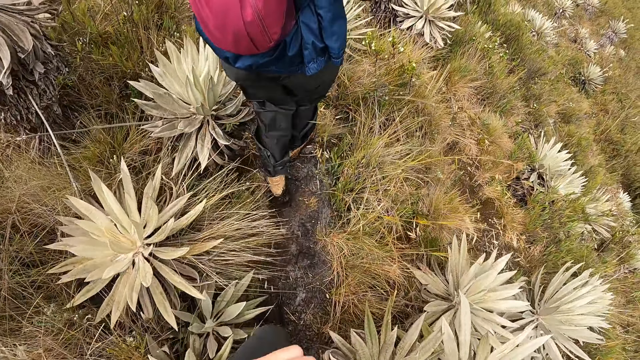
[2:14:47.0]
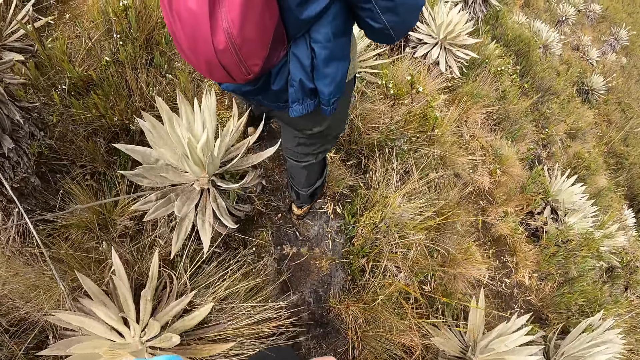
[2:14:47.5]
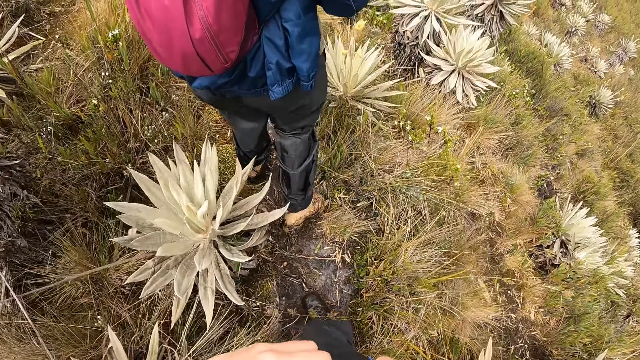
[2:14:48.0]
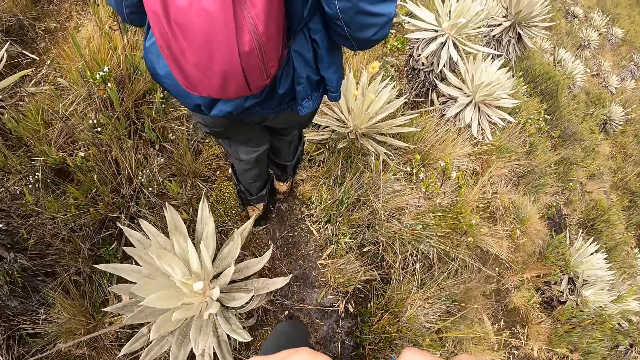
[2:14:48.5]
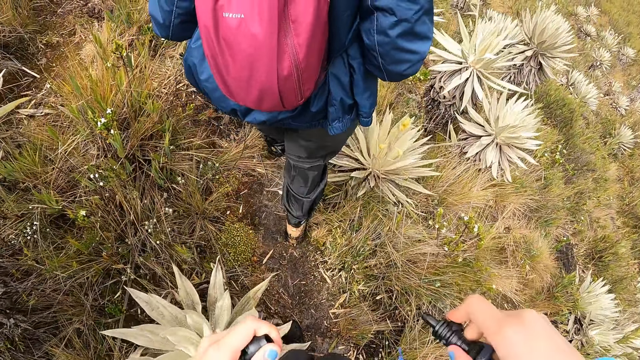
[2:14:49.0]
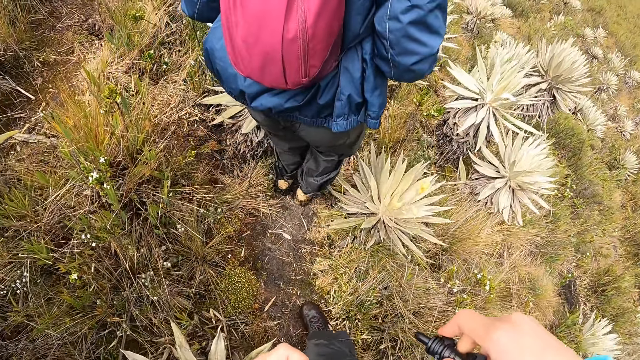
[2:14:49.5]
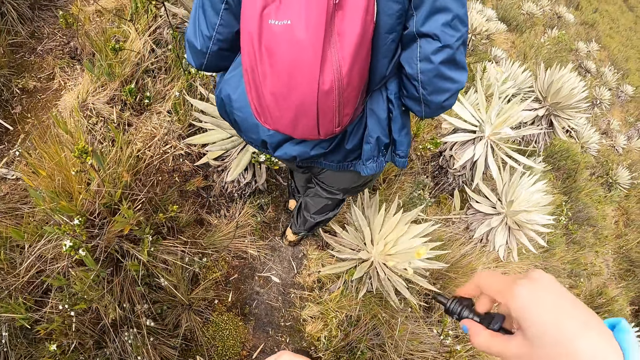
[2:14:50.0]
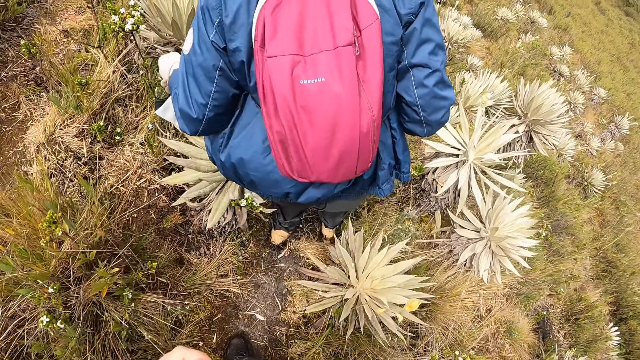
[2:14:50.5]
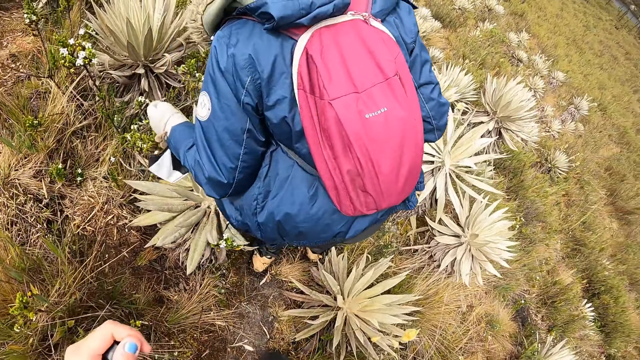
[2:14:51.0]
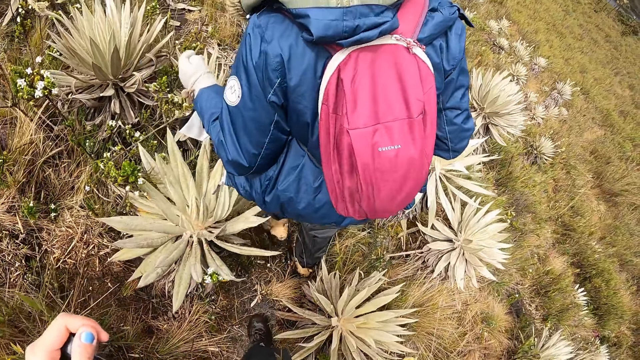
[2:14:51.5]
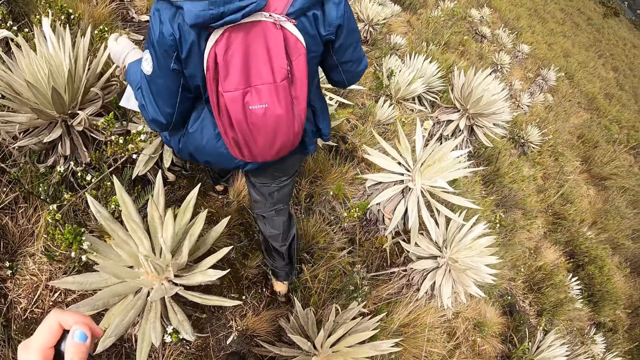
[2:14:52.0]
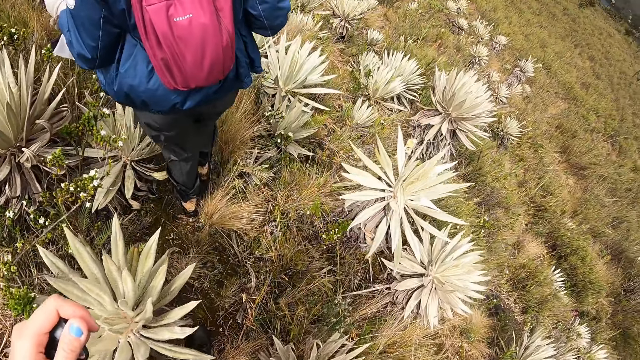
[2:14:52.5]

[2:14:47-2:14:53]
The camera wearer shakes the tube with her right hand.

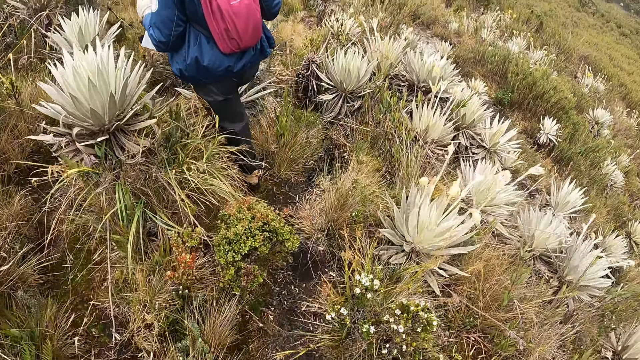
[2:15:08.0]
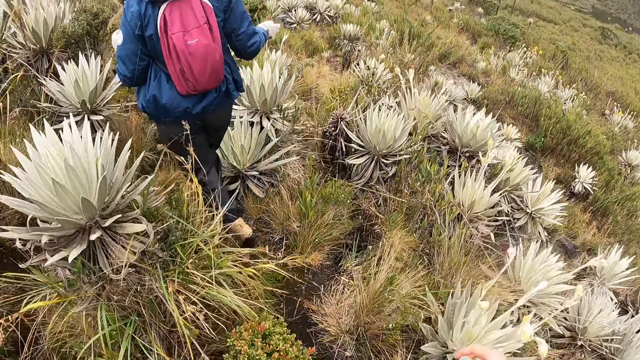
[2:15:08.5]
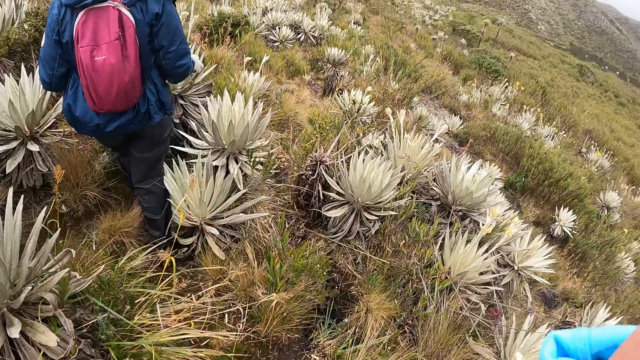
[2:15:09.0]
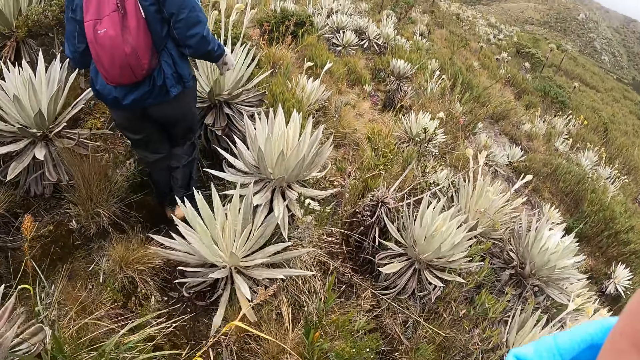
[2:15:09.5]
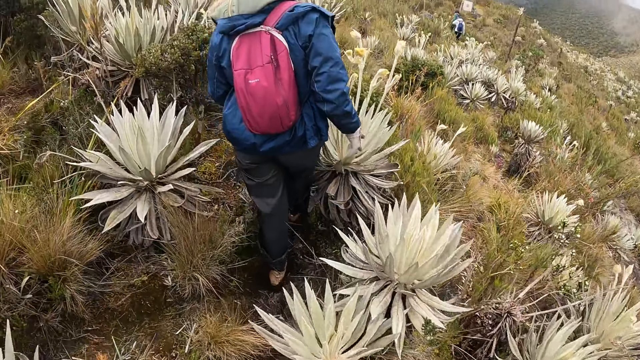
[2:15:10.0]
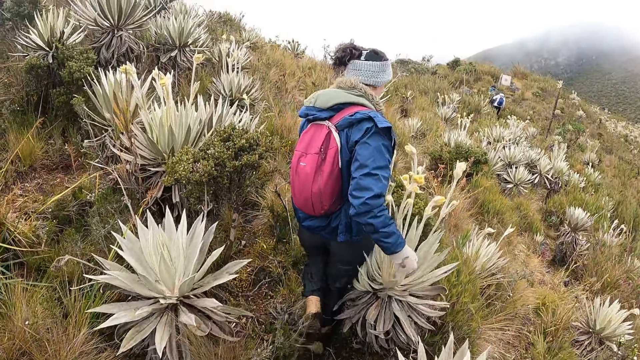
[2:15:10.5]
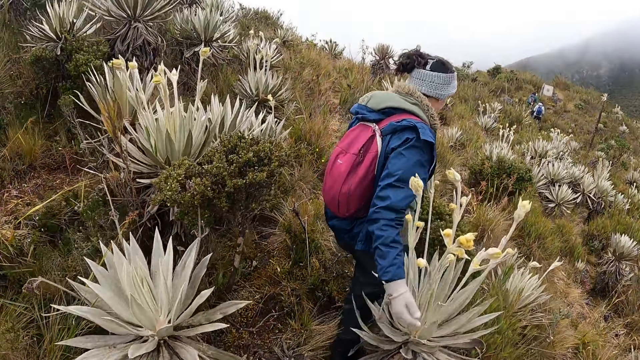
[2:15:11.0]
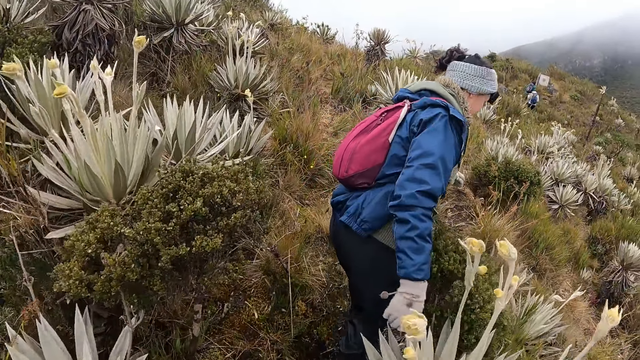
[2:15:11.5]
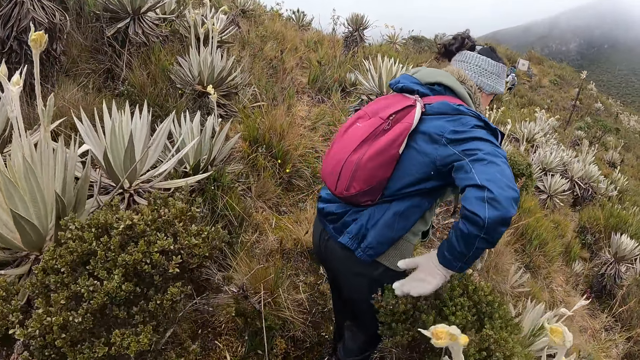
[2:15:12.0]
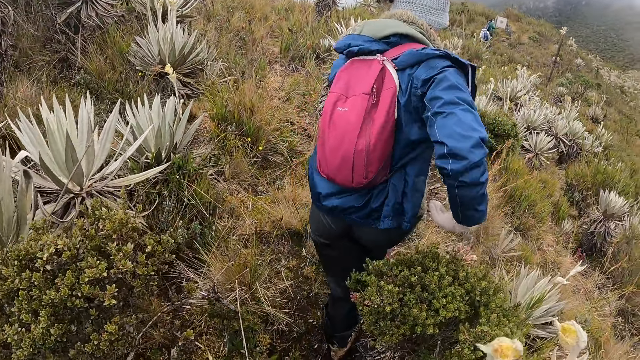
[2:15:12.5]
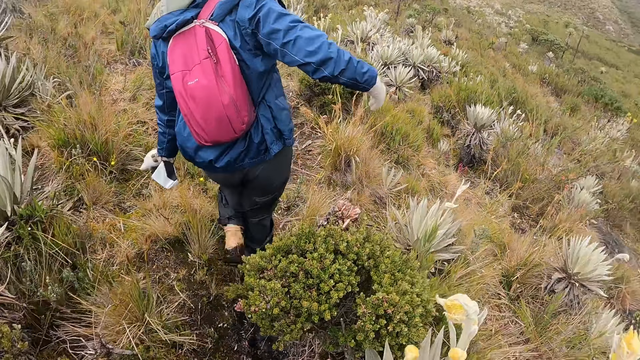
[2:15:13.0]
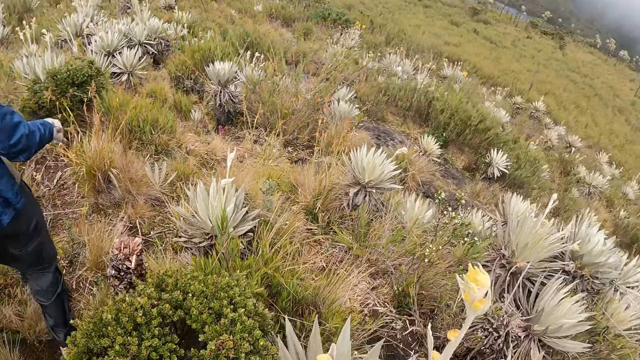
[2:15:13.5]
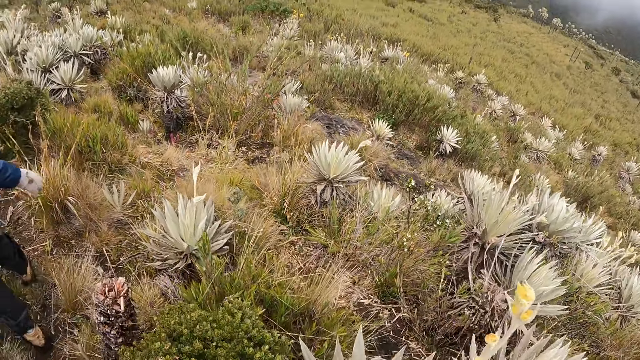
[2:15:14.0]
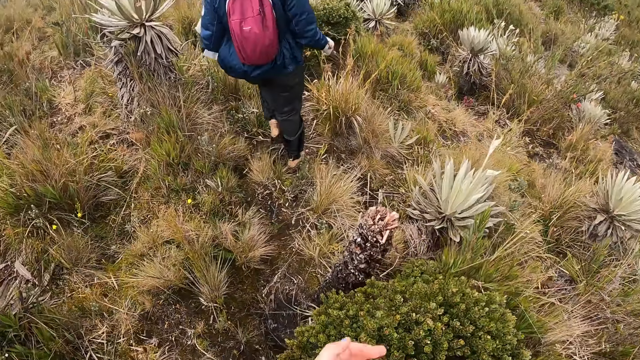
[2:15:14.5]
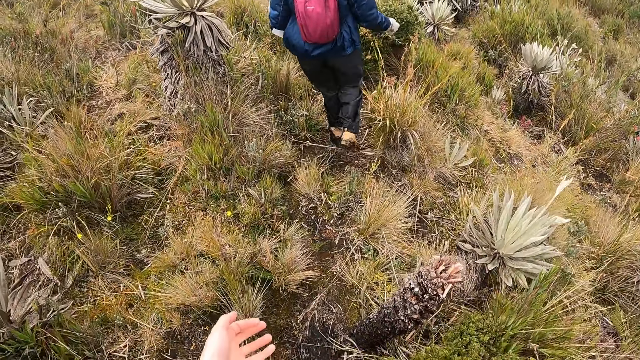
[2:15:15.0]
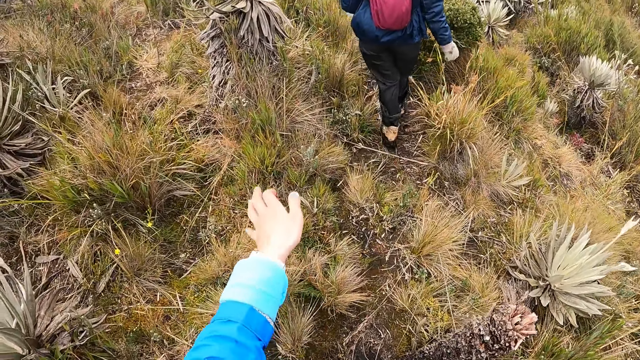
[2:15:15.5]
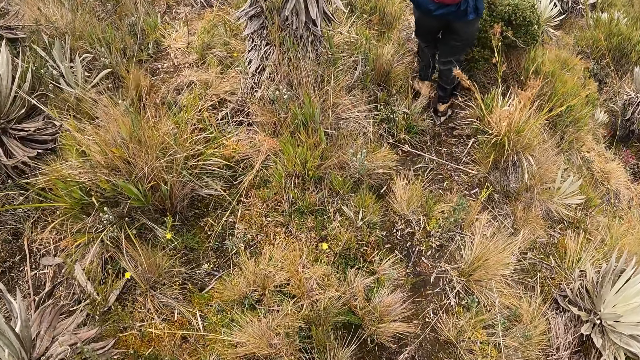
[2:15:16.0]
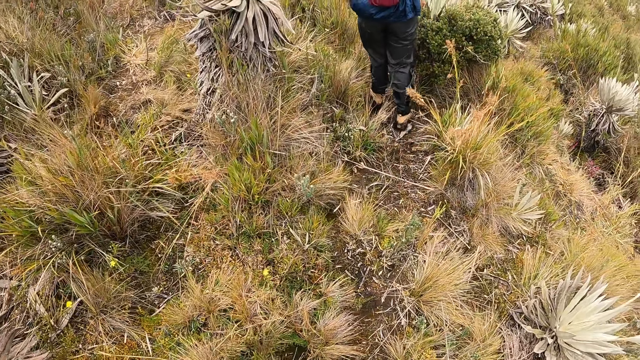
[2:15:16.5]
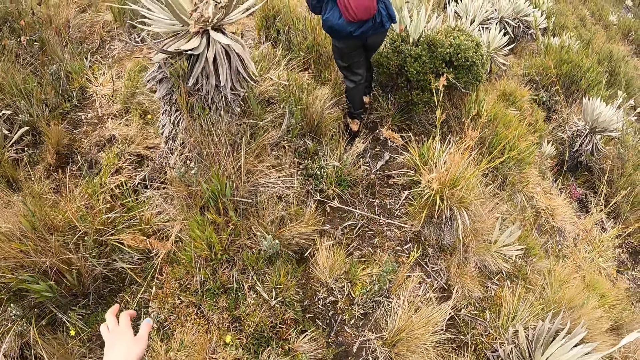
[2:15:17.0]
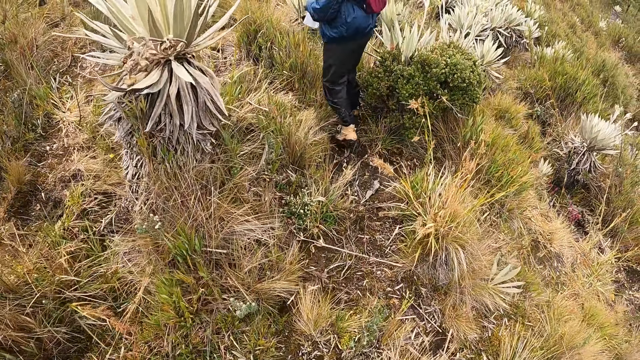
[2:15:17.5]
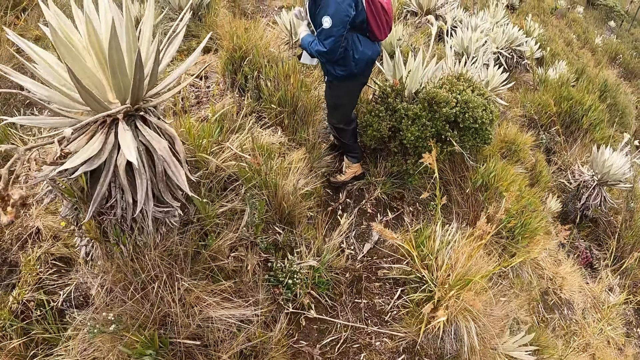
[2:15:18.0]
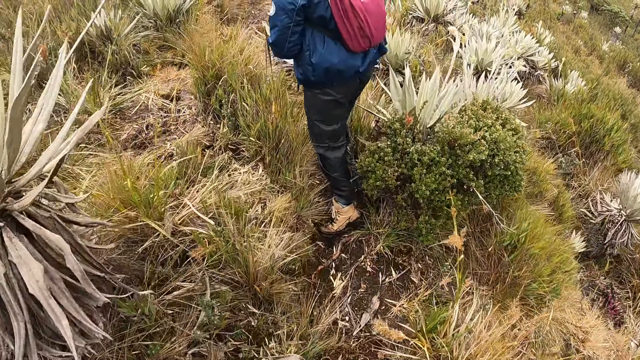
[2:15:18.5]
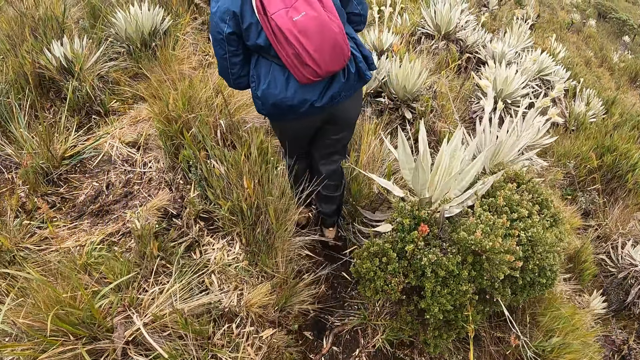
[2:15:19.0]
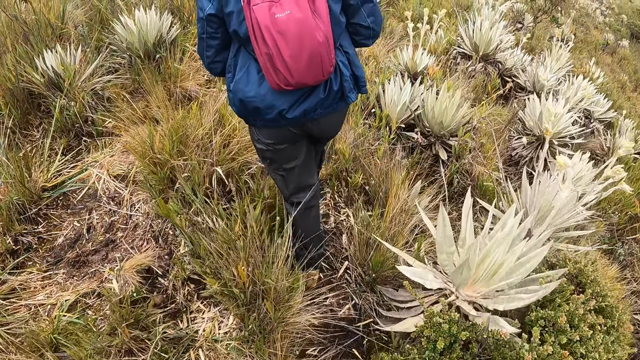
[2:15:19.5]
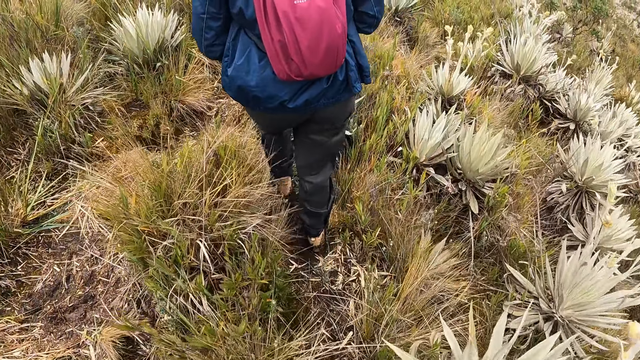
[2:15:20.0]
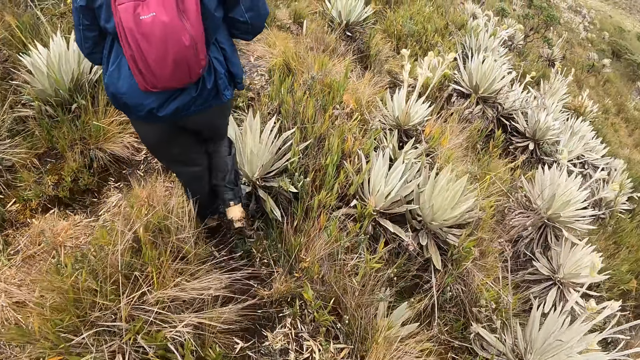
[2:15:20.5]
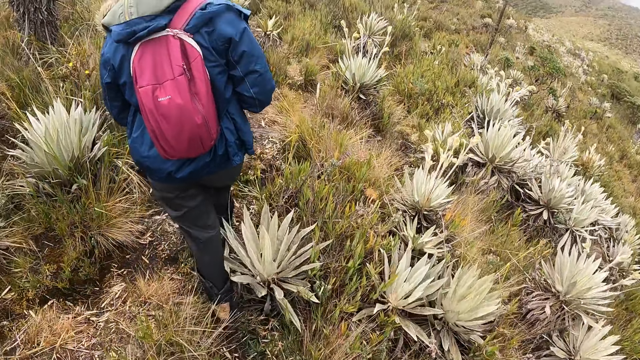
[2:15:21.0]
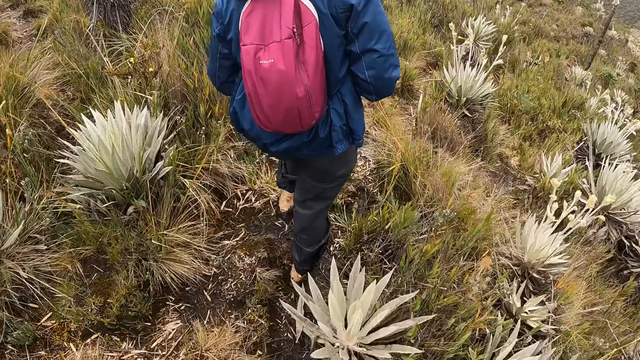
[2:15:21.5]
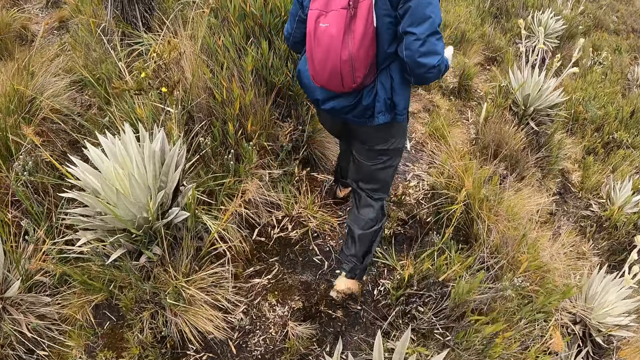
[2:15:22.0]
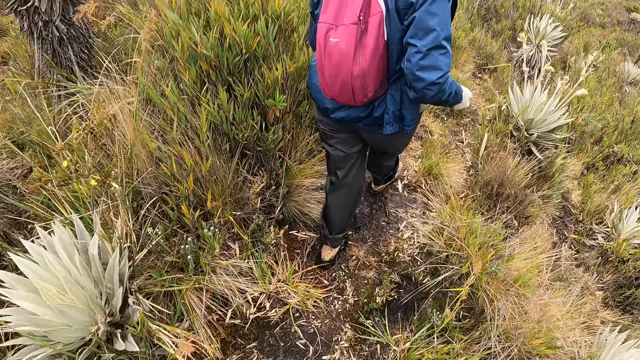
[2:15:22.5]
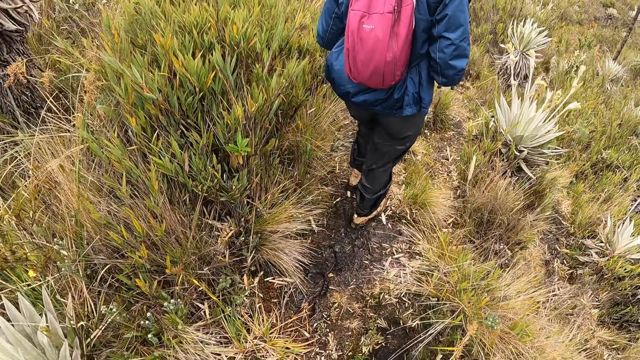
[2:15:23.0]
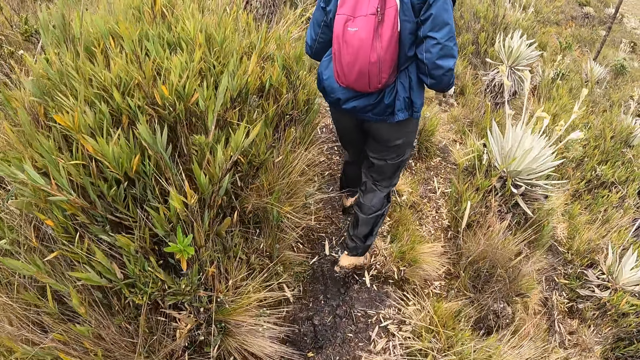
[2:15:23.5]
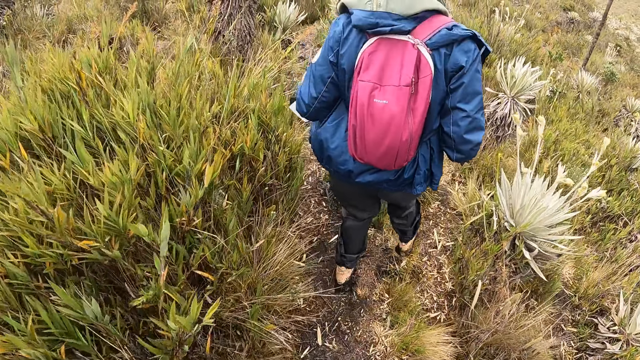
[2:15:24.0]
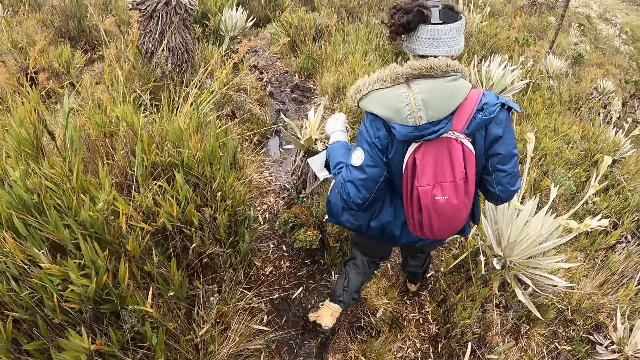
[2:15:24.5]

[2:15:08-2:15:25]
The camera wearer lifts her hand. She walks in the area. She moves her hand. A person turns back. The person walks around. The camera wearer walks around.
